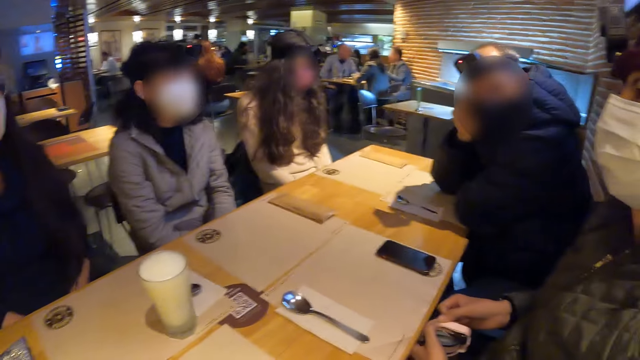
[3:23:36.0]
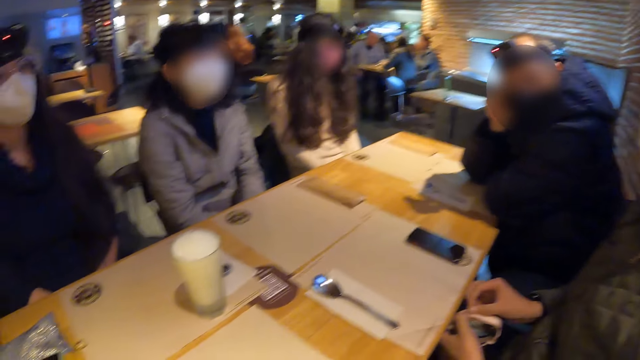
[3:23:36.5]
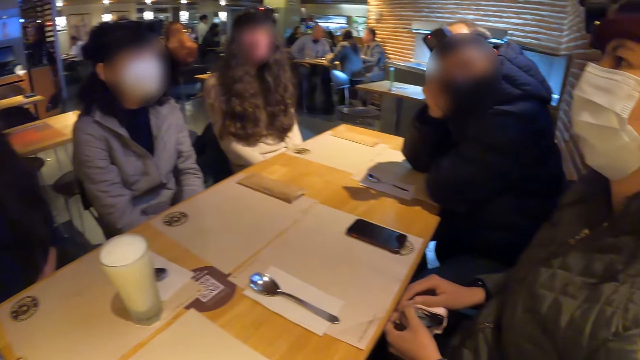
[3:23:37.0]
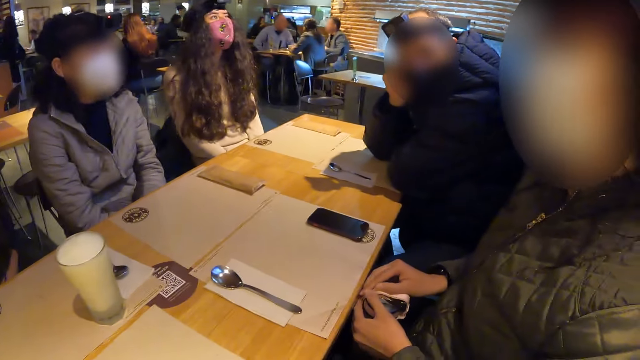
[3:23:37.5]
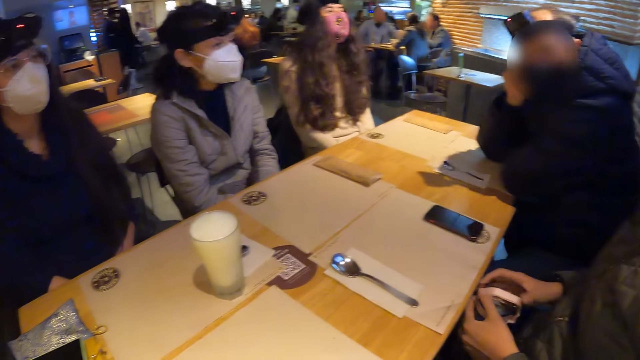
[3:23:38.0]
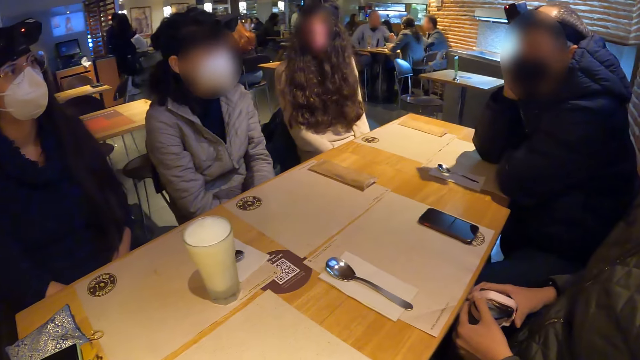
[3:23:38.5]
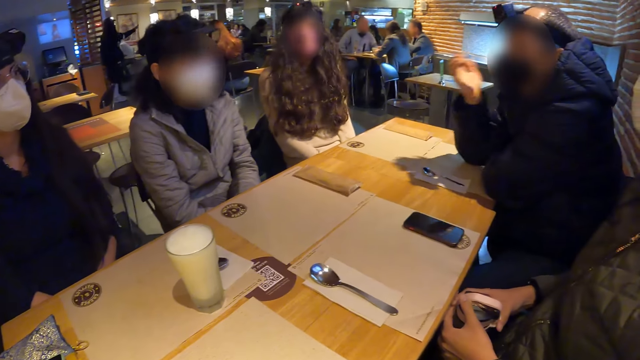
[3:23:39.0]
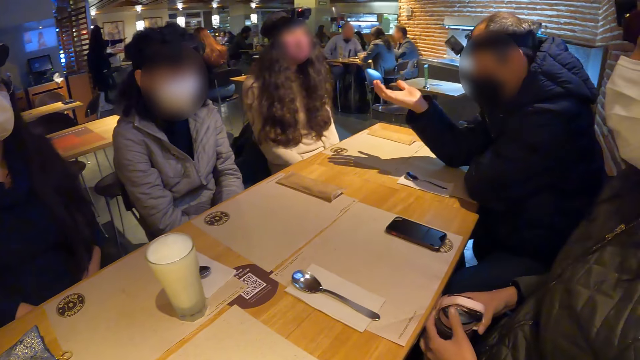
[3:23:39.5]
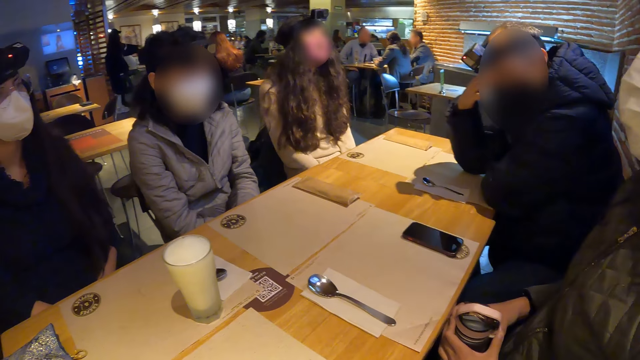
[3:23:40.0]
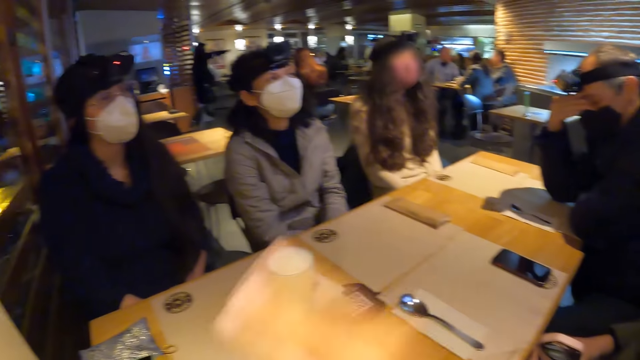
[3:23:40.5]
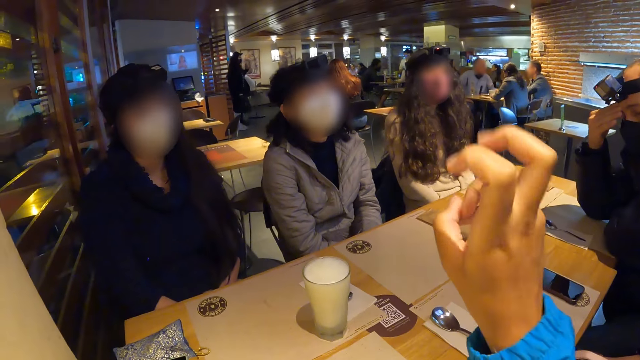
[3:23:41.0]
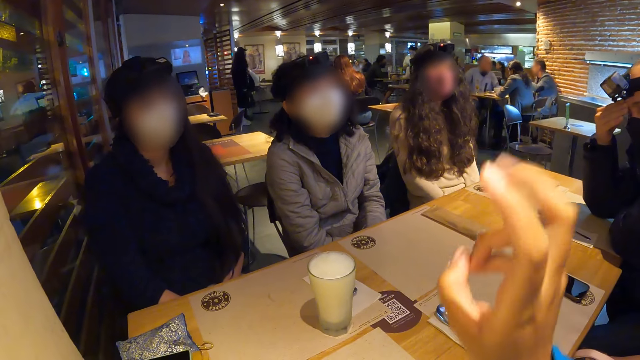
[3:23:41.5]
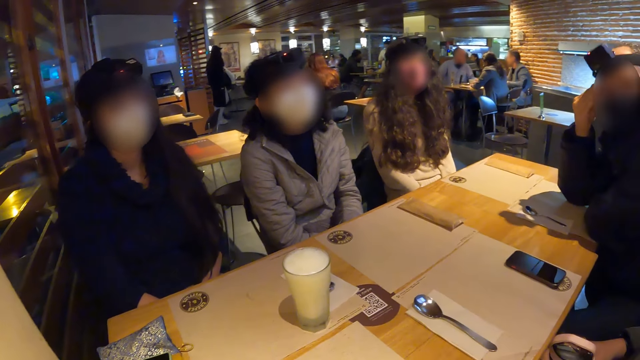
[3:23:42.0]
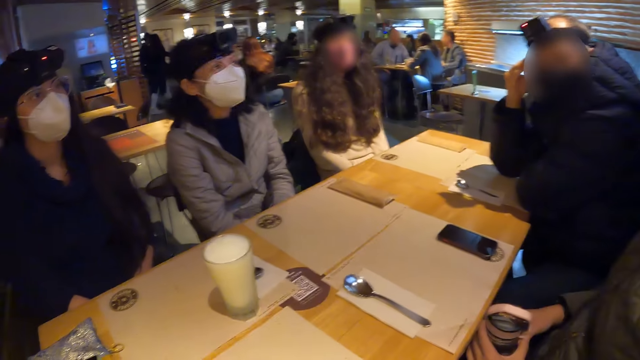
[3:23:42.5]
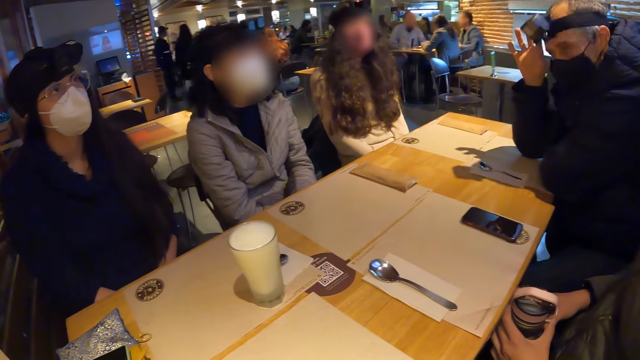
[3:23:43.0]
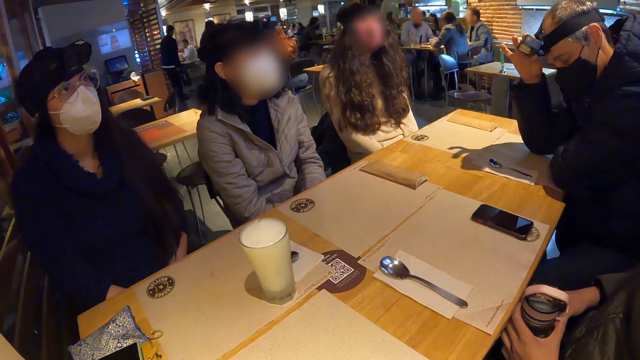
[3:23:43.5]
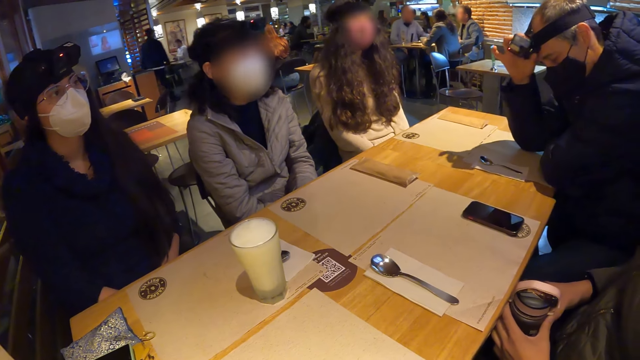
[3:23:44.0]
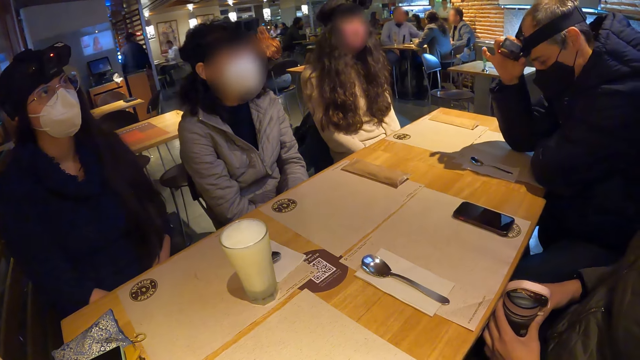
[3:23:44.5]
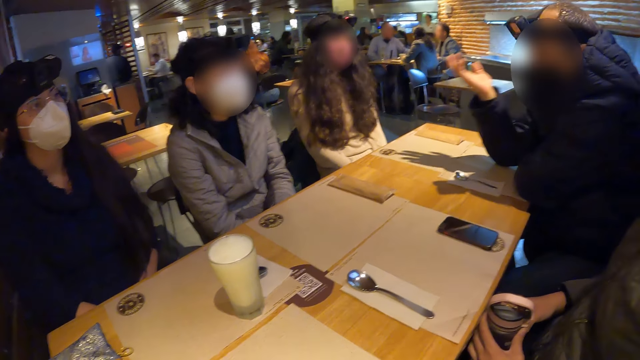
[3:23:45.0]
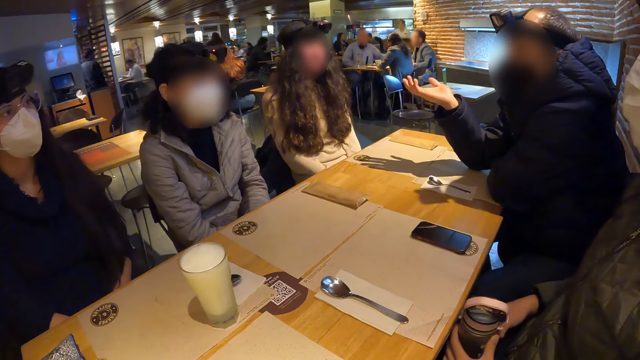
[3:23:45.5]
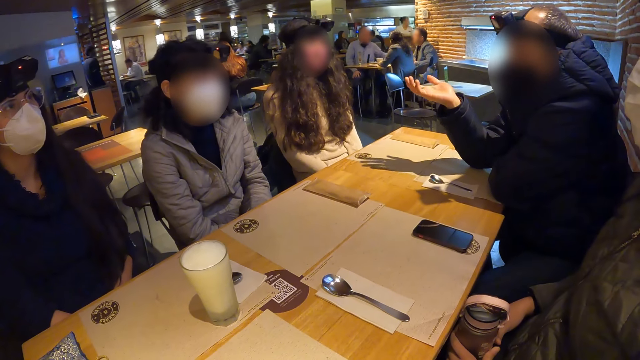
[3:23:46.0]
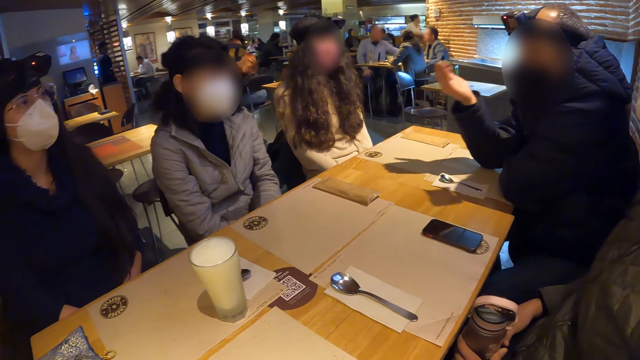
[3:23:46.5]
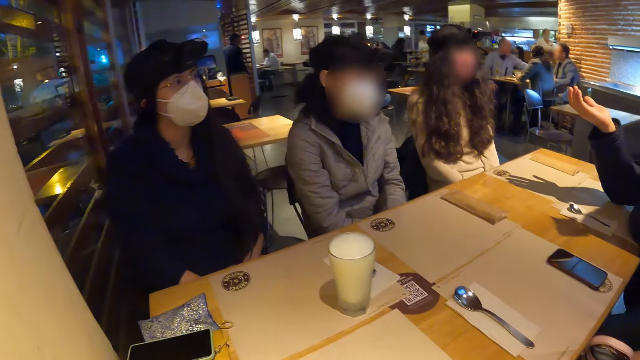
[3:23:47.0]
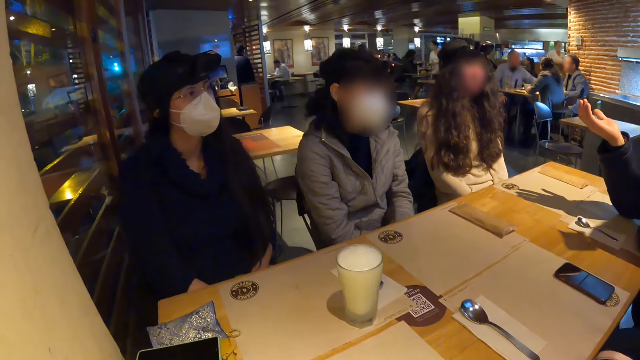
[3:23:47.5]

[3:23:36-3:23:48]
A man uses gestures. The man places his right hand on his face. The camera wearer uses gestures. They look around. The man adjusts the camera on his head with his right hand. He uses gestures.

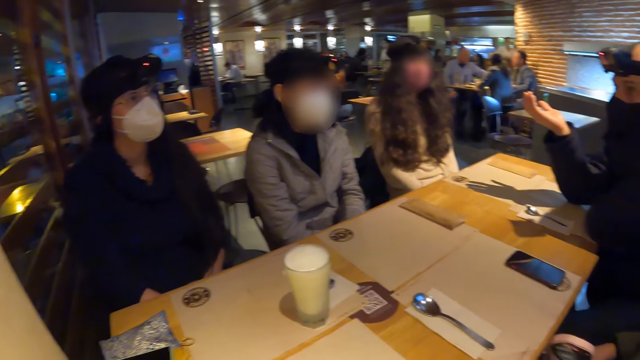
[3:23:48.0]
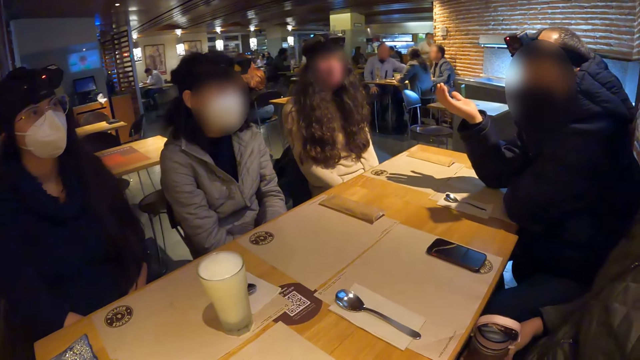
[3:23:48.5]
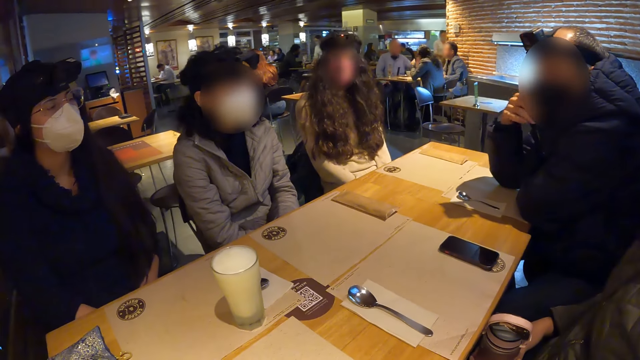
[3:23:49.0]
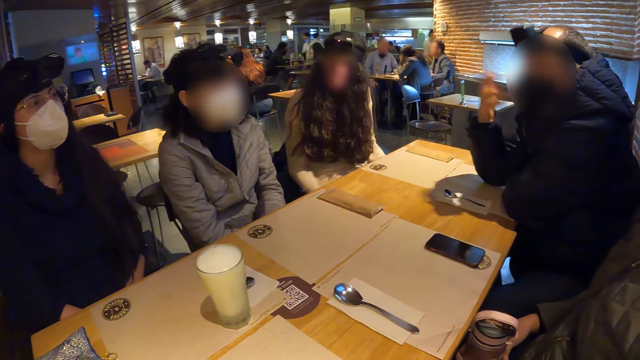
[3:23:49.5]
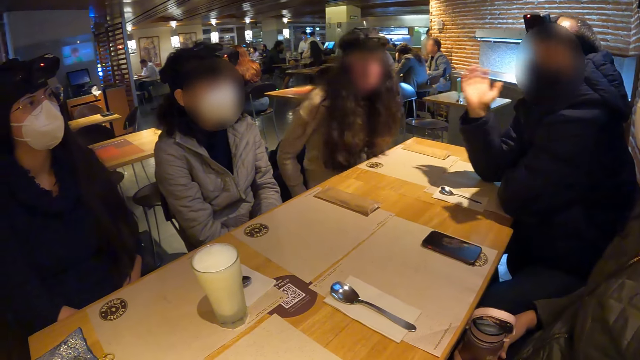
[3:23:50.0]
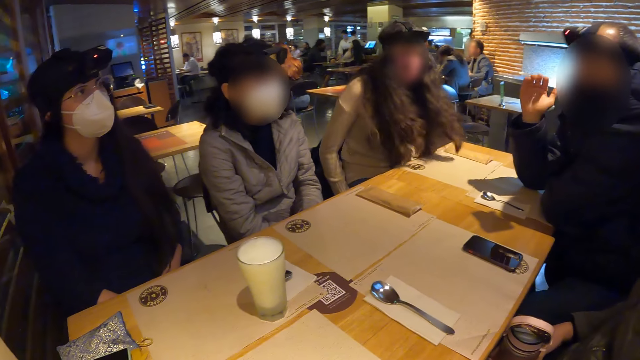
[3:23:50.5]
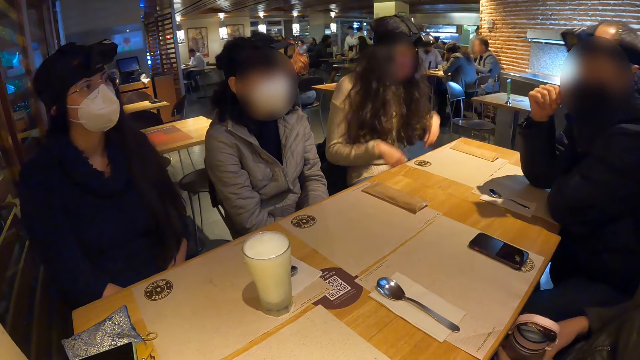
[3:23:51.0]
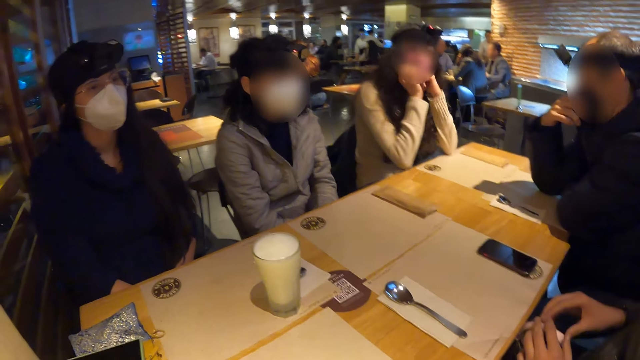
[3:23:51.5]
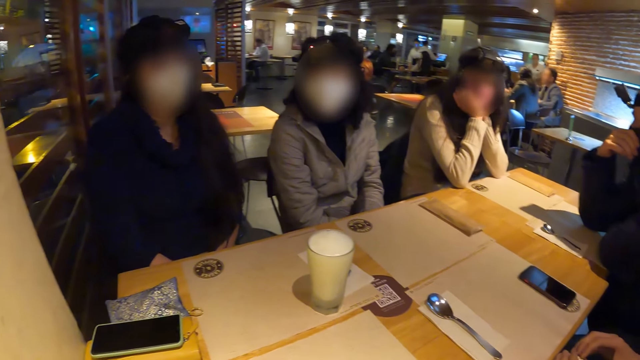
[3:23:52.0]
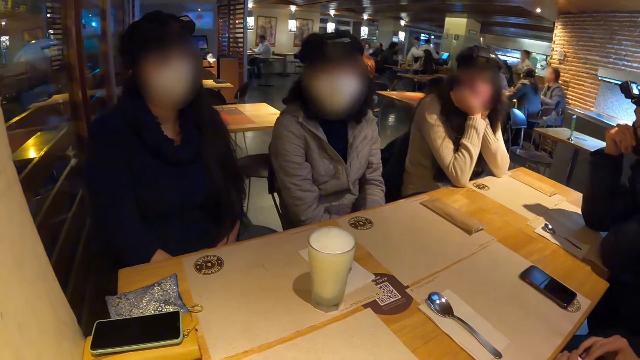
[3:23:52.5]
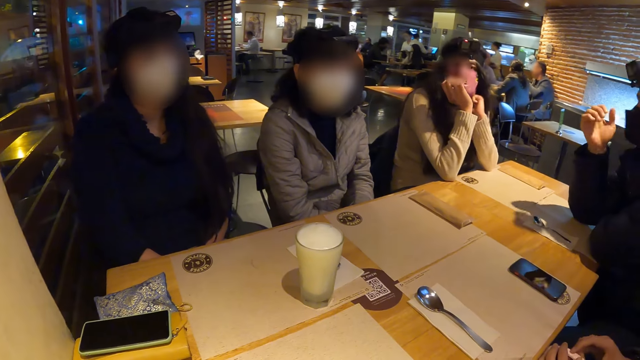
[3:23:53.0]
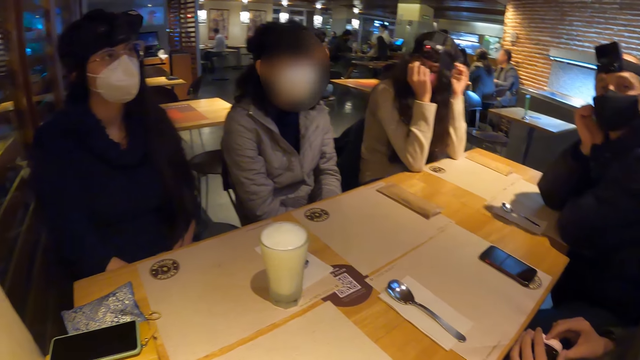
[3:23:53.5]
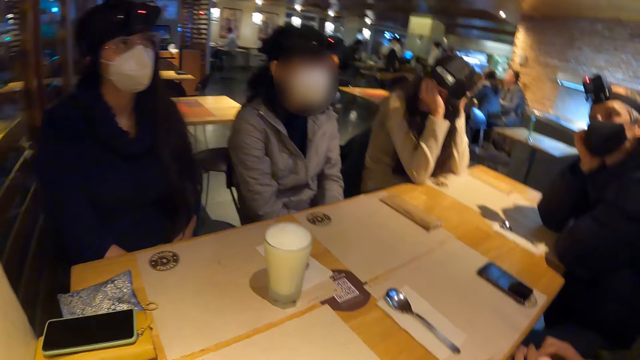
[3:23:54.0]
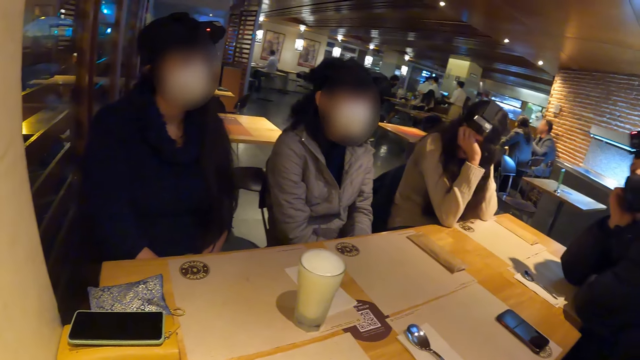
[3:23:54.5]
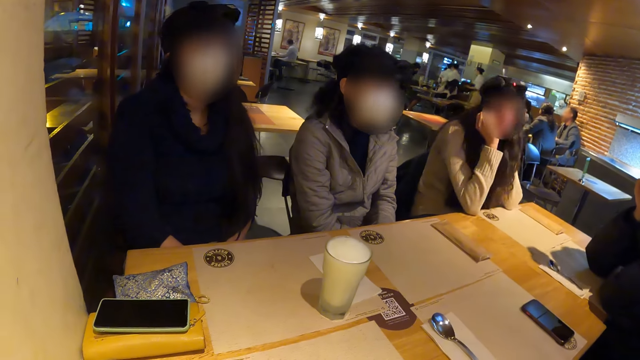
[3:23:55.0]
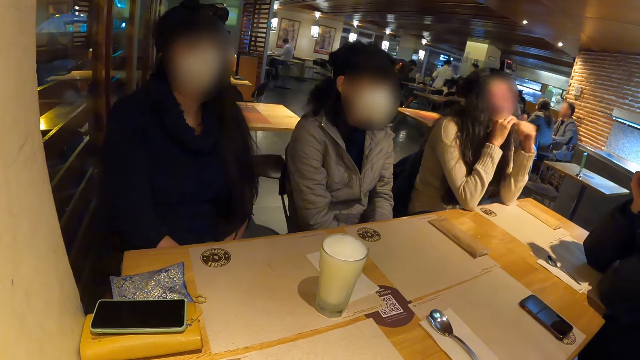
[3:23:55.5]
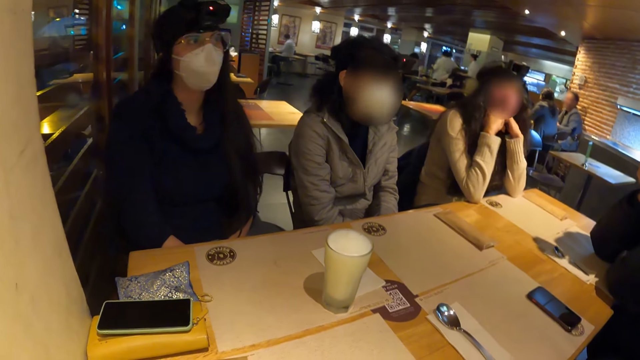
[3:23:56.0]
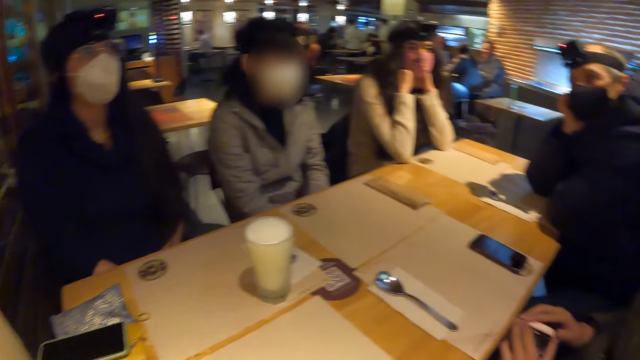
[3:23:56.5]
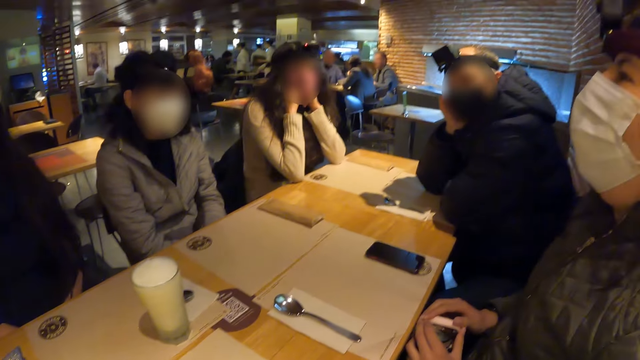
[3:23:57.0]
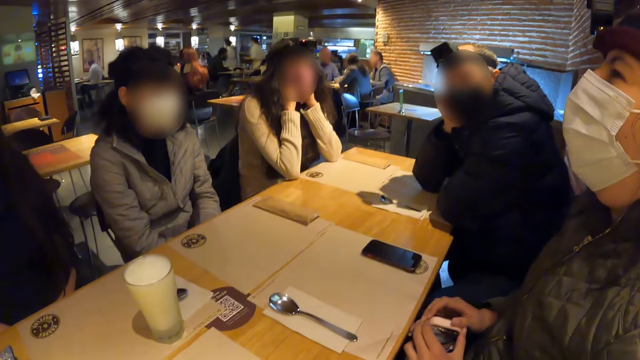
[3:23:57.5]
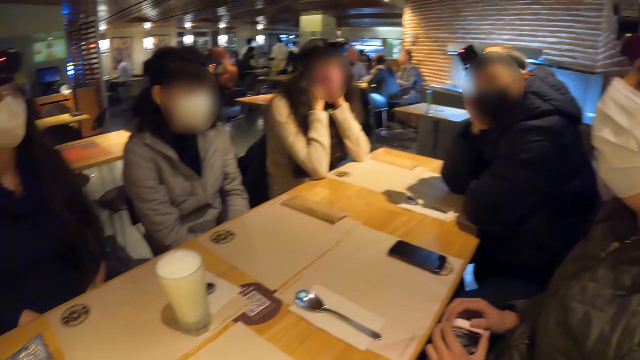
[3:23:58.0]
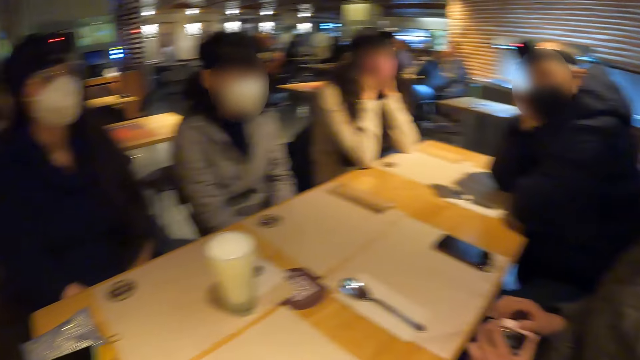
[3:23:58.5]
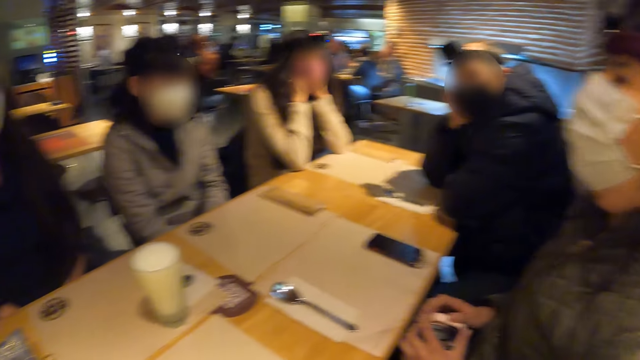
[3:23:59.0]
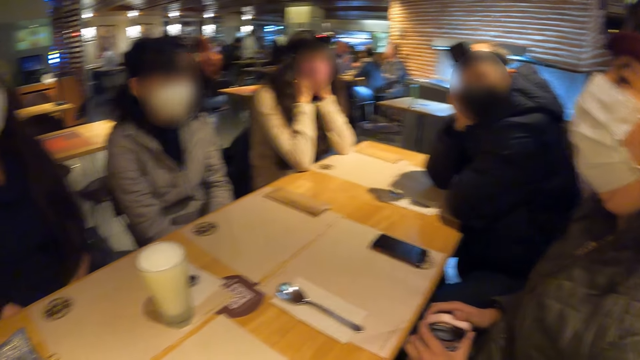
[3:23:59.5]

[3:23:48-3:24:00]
The man touches the facemask on his face with his right hand. He adjusts the facemask on his face with his right hand. The woman rests her right hand on the table, rests her left hand on the table, and rests her head on her hands. The woman touches her head with her left hand. The man rests his head on his right hand. The woman rests her head on her hands again.
